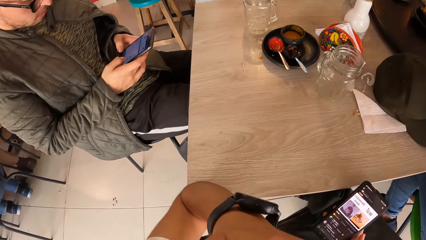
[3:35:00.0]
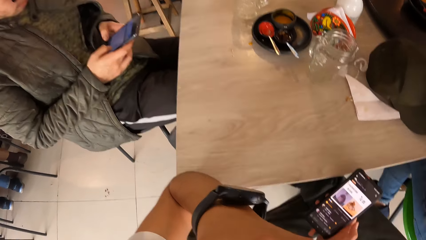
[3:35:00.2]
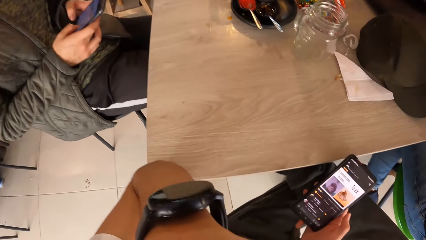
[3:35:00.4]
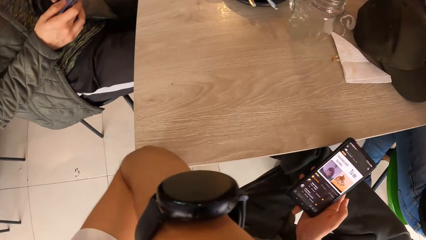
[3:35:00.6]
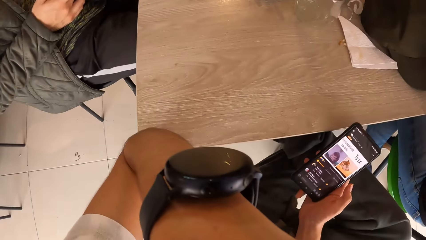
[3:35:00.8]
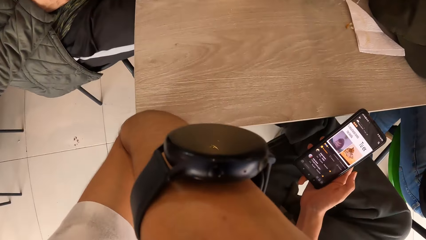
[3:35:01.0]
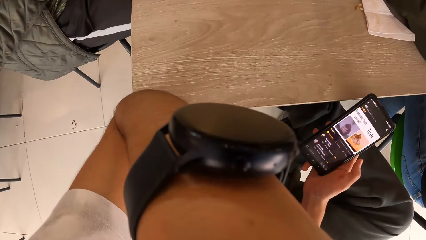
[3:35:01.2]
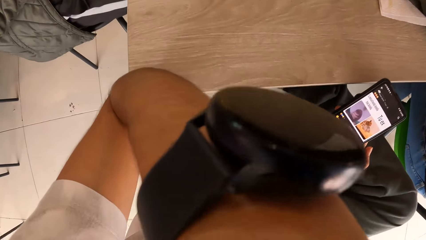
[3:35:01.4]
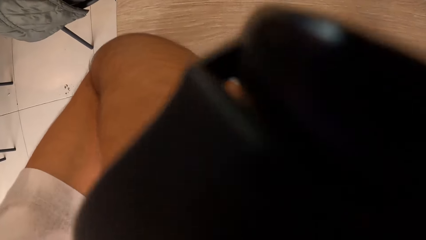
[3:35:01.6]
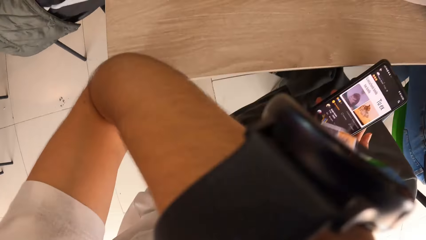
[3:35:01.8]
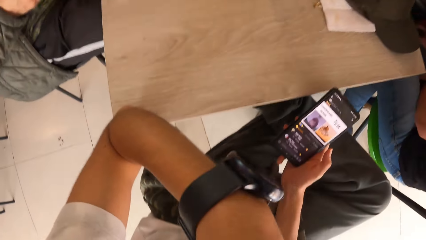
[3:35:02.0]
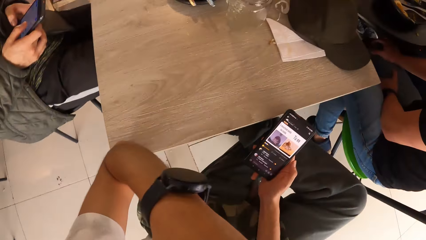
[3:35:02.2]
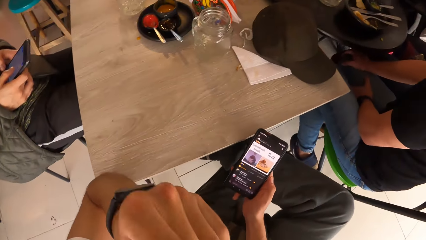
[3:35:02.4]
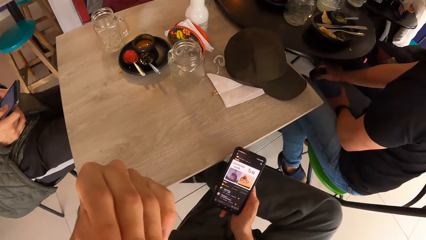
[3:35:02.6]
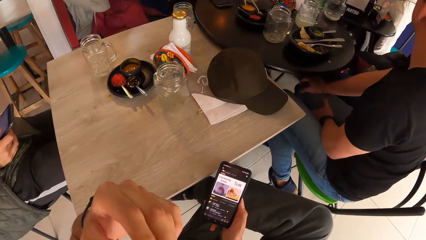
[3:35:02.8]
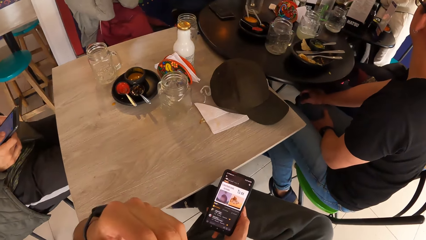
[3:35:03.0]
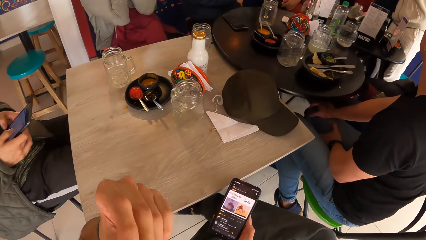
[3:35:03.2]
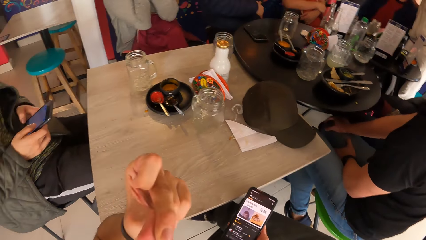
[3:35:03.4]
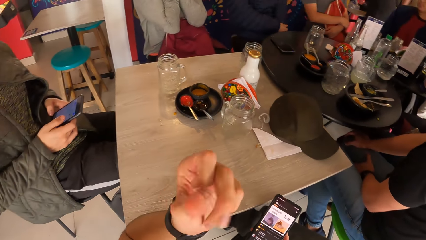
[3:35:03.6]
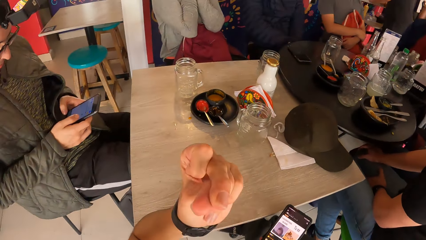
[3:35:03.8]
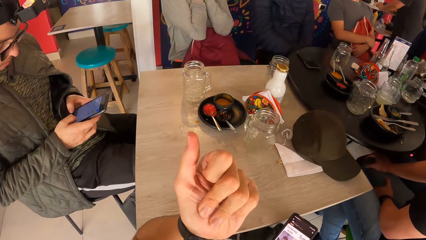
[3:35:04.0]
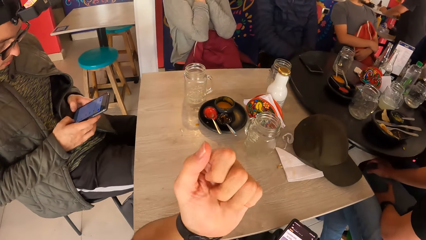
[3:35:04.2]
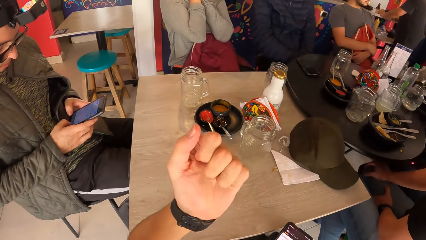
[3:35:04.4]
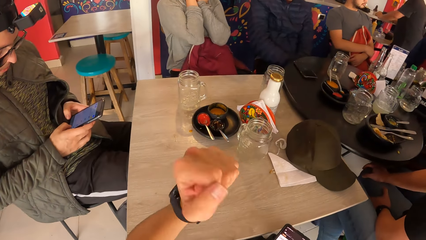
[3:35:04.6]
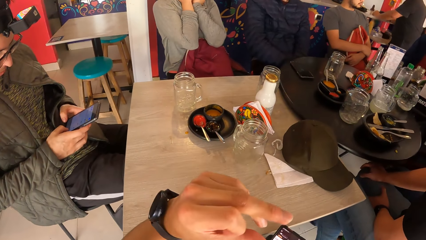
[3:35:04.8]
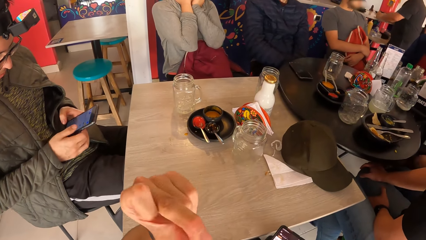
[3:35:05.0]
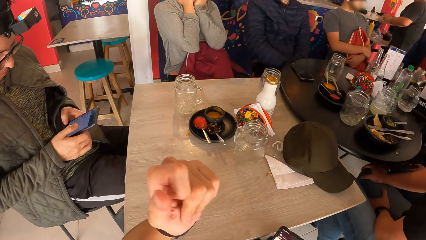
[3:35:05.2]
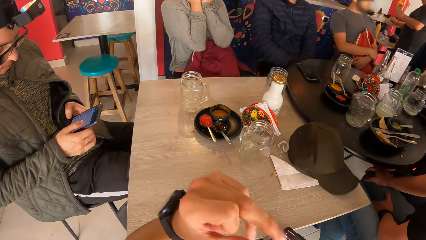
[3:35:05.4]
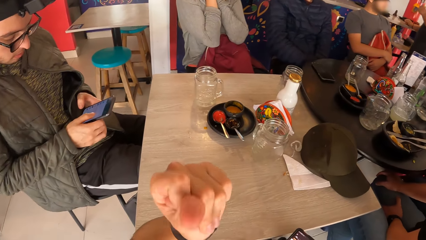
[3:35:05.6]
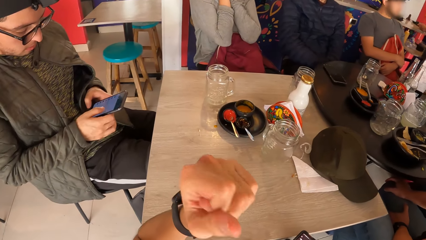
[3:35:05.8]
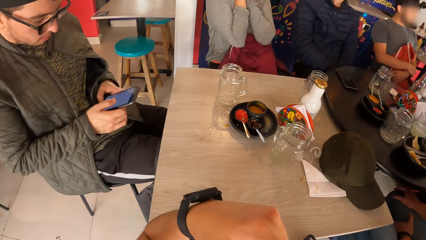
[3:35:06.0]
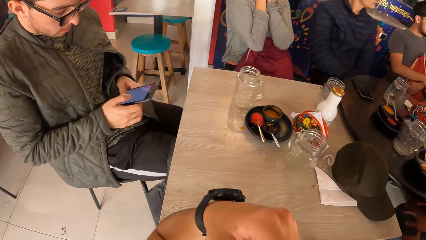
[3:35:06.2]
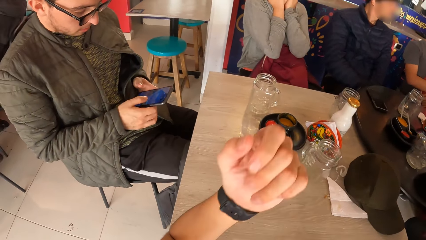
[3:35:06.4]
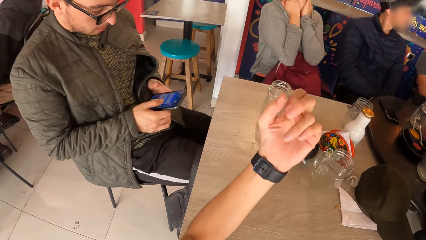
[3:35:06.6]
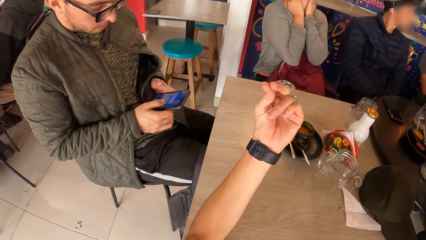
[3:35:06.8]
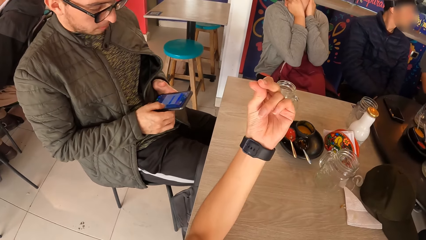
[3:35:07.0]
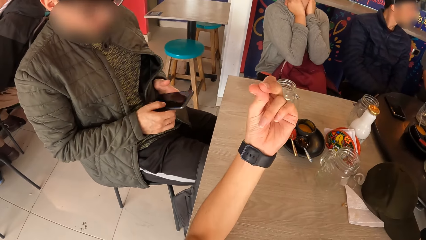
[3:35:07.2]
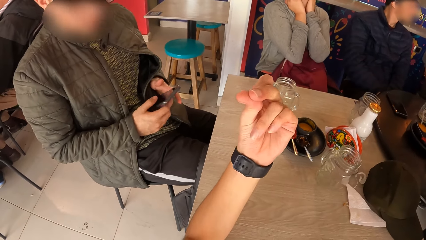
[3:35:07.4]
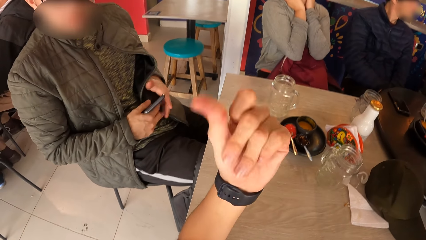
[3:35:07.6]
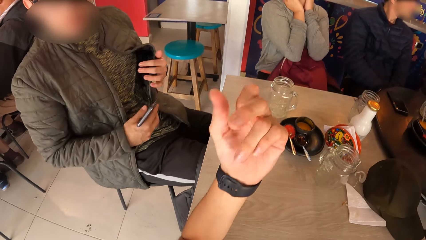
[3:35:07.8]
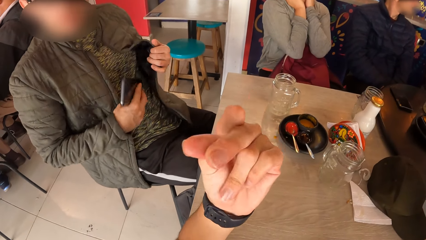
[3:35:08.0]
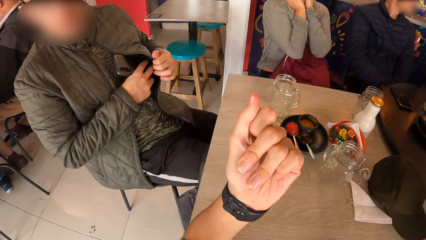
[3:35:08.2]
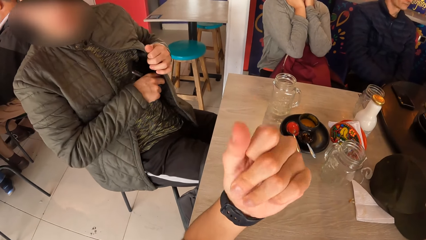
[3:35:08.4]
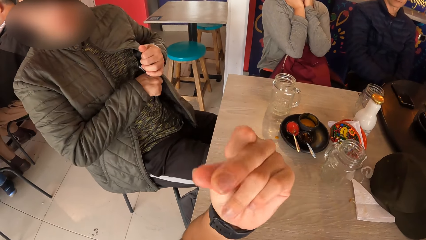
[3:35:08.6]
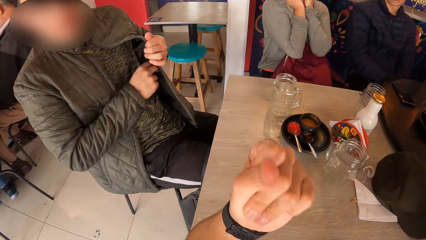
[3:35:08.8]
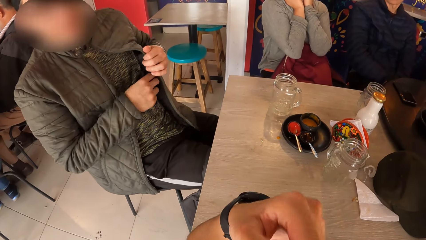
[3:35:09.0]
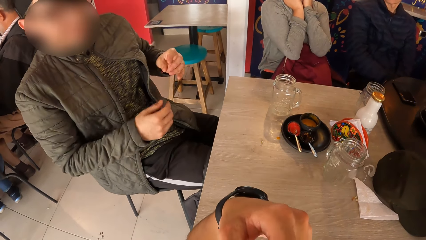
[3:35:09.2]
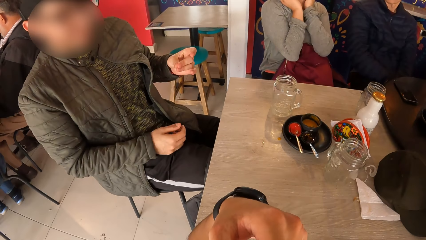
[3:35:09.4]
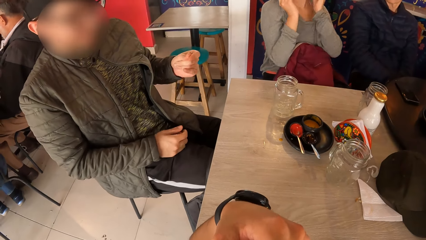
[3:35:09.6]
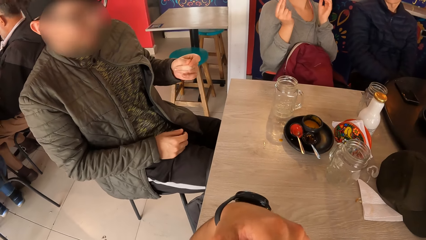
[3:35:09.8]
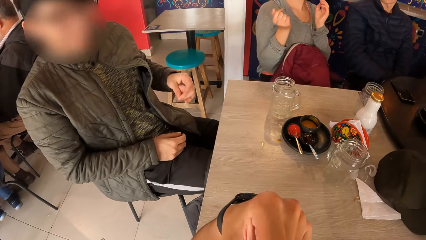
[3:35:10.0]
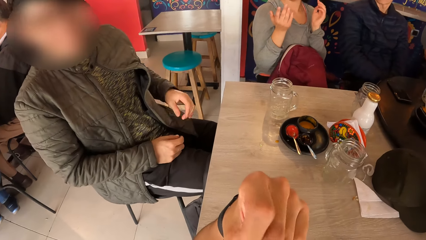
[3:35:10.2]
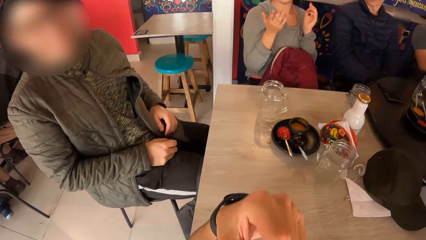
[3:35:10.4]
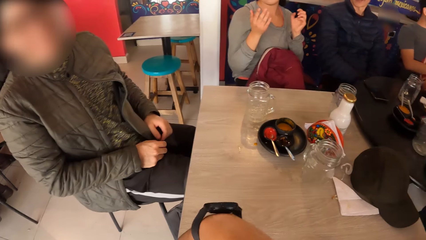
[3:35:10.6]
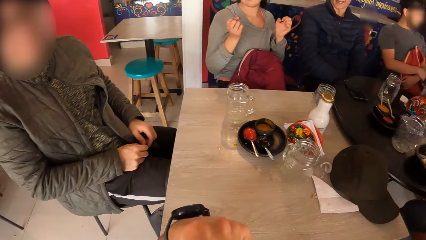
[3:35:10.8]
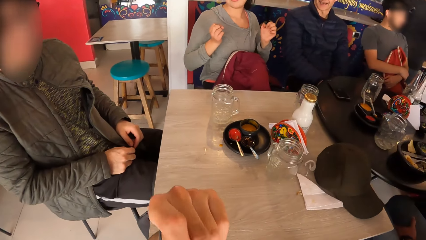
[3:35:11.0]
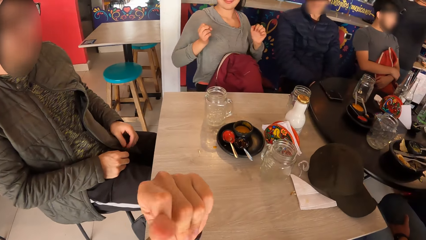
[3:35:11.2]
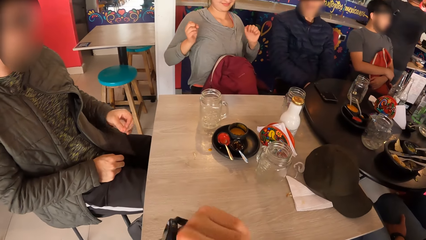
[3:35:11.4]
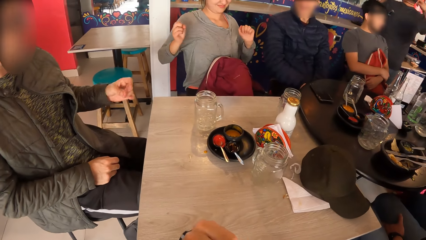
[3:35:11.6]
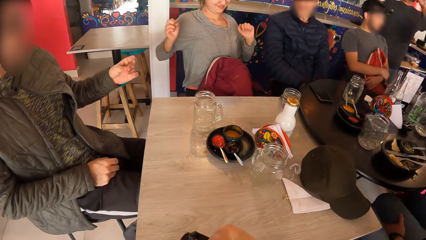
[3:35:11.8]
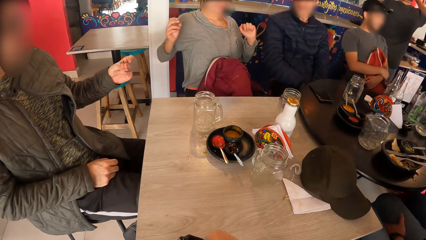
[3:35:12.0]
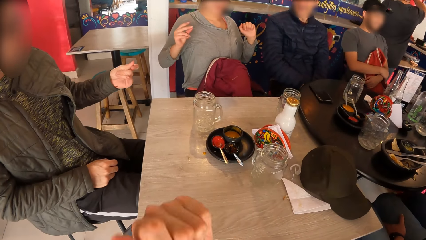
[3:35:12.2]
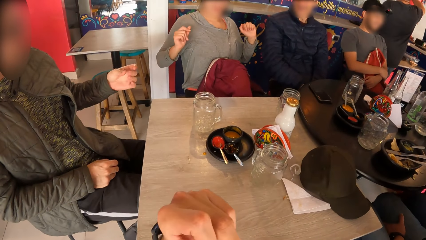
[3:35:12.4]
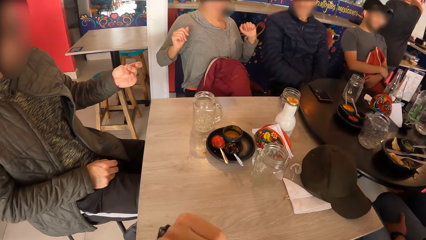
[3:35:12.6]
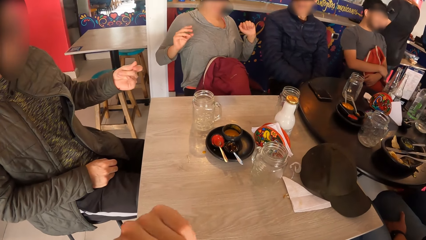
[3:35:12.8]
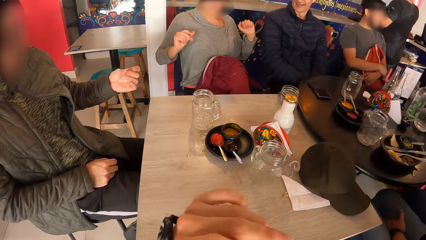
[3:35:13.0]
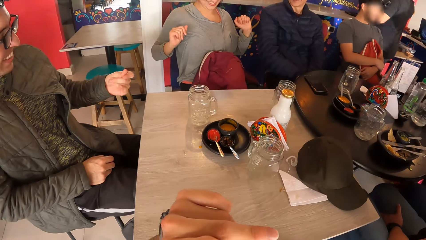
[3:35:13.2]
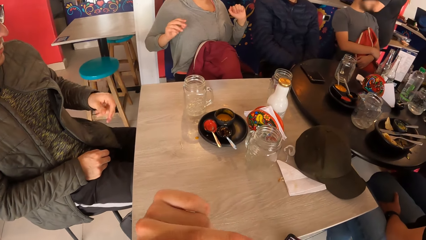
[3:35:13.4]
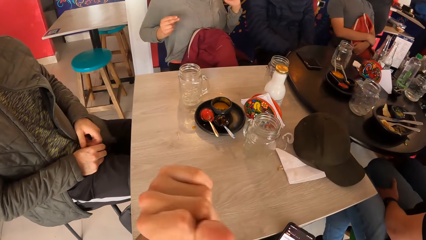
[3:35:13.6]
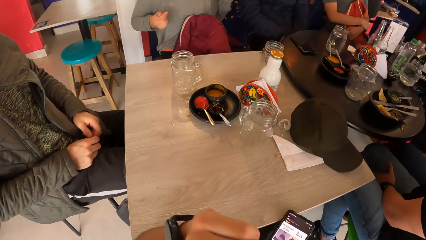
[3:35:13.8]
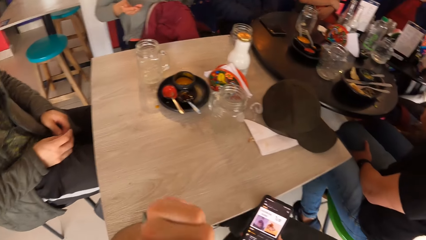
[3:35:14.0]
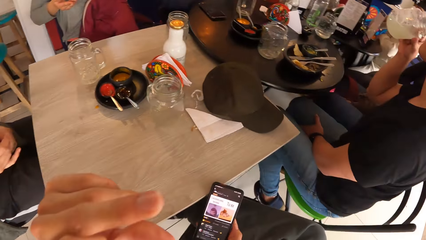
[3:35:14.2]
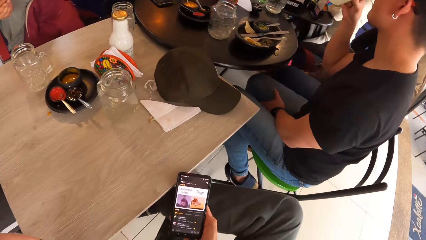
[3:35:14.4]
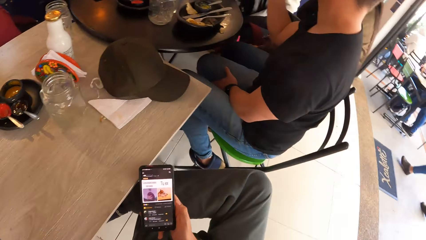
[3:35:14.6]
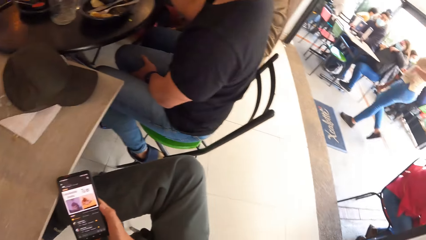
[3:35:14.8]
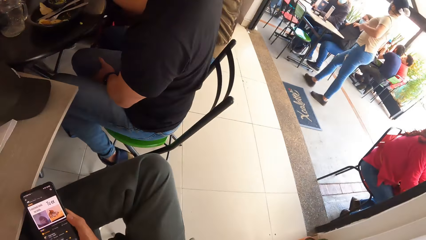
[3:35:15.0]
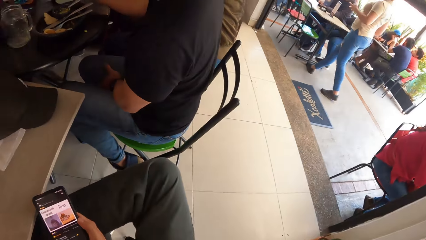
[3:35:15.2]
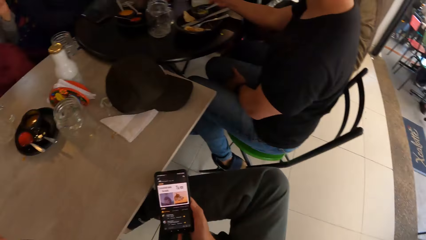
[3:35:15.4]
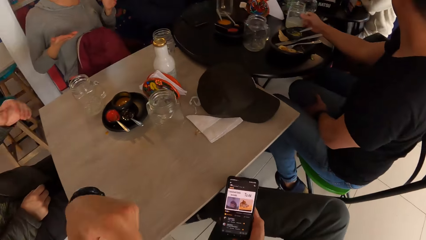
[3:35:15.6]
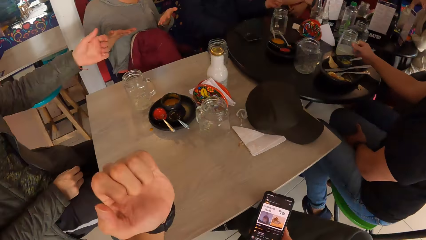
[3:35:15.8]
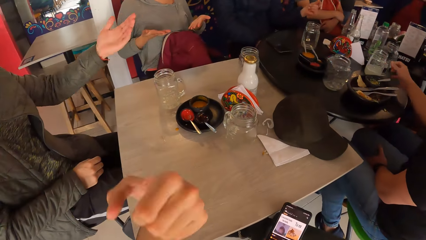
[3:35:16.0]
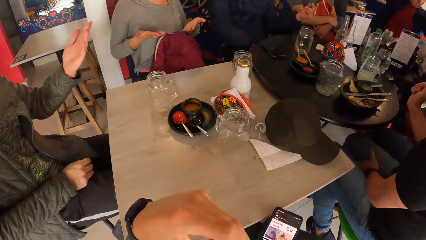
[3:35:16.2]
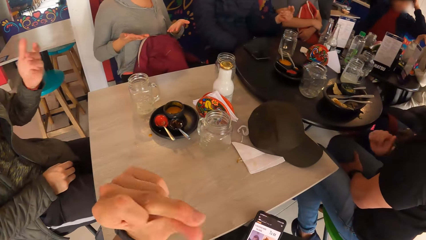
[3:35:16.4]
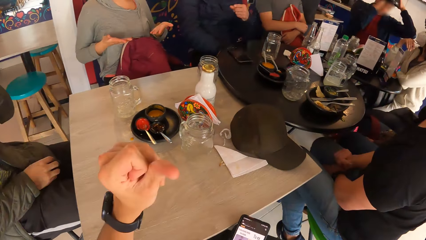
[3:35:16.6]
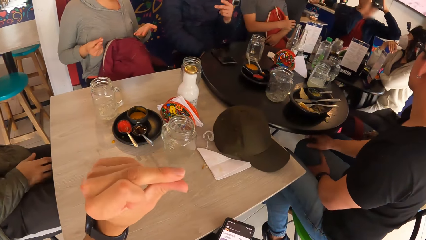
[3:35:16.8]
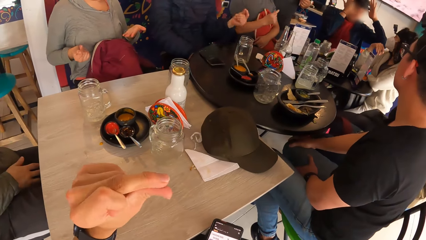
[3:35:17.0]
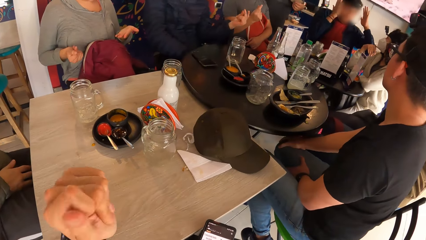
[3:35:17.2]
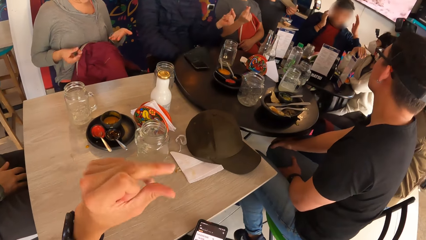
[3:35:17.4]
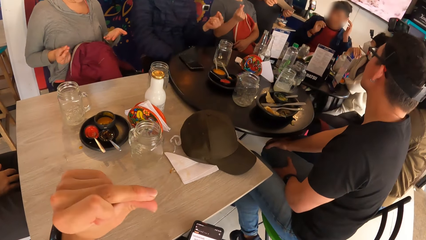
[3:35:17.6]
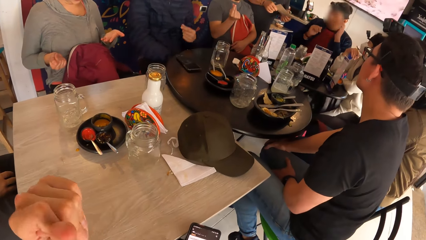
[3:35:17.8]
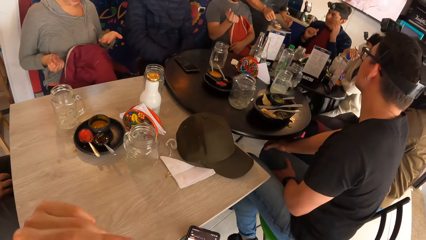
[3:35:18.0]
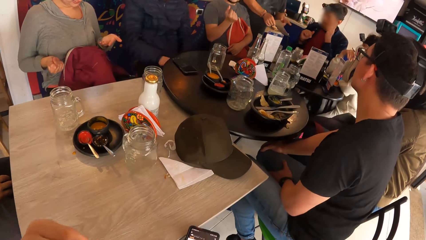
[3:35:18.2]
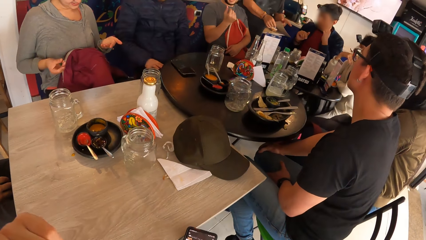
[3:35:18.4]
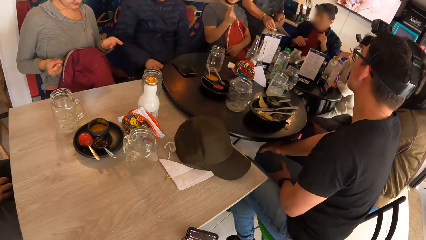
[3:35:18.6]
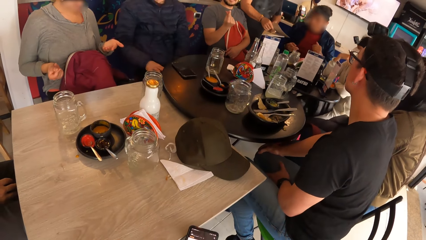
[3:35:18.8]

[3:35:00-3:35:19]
The camera wearer snaps his left fingers. He taps fingers. He converses with a man. The man puts the phone in his right hand into the jacket pocket. The man snaps his left fingers. A woman snaps her right fingers. The man taps fingers. Another person taps fingers. The camera wearer looks around. He taps fingers. He snaps his left fingers with a group of people at the table. The other person taps fingers.
